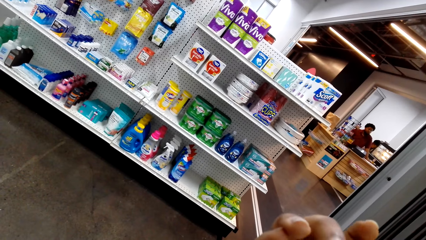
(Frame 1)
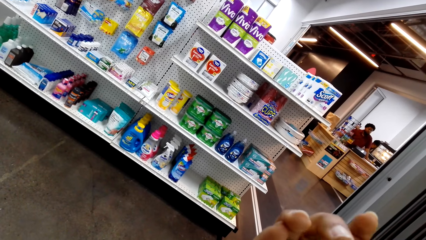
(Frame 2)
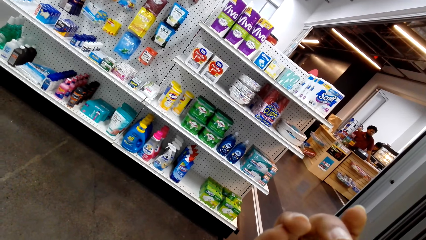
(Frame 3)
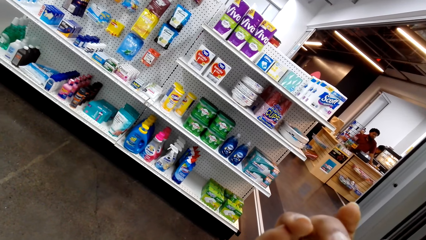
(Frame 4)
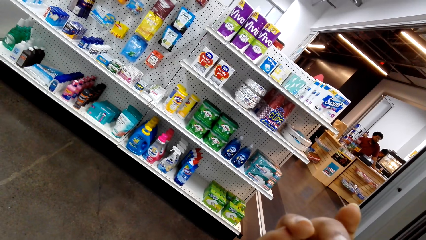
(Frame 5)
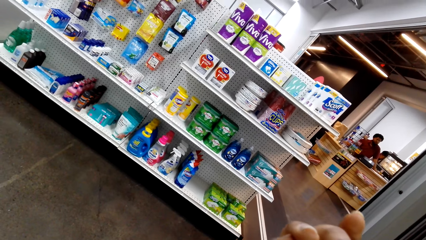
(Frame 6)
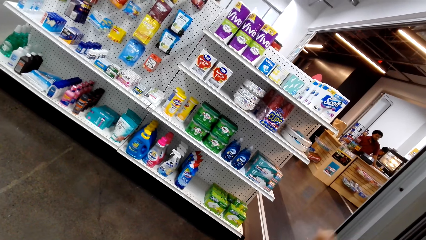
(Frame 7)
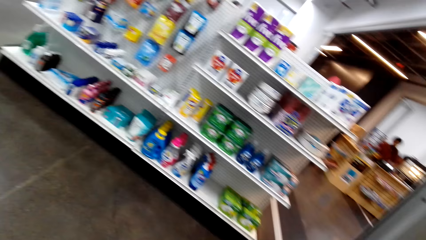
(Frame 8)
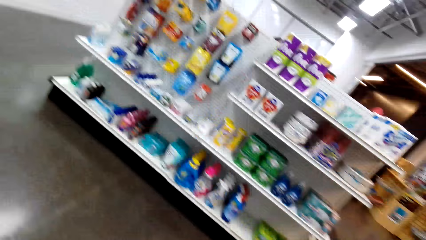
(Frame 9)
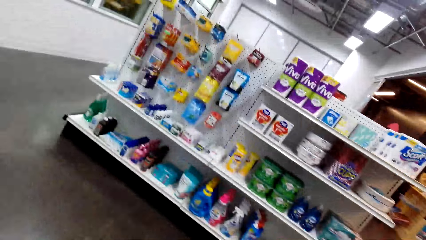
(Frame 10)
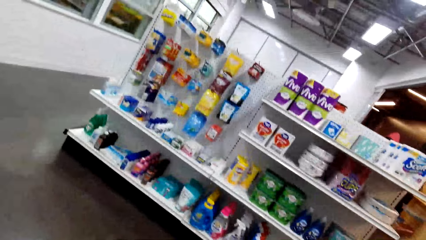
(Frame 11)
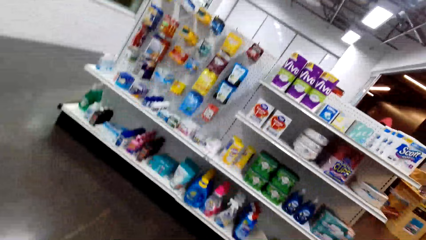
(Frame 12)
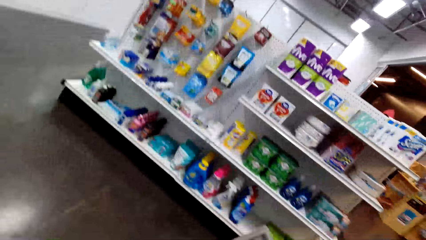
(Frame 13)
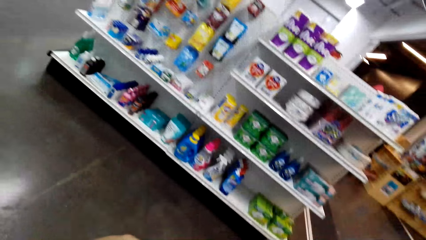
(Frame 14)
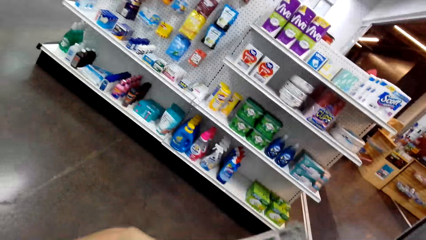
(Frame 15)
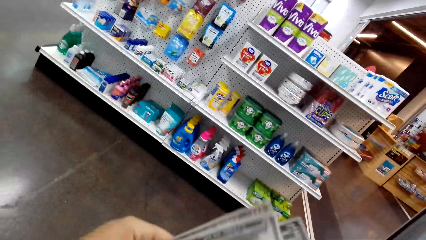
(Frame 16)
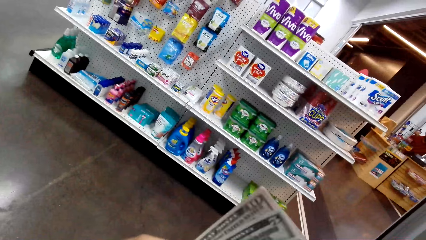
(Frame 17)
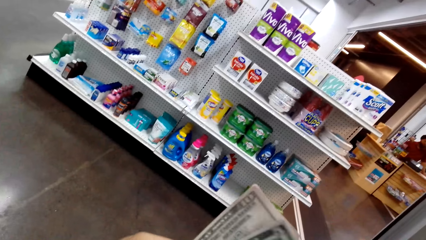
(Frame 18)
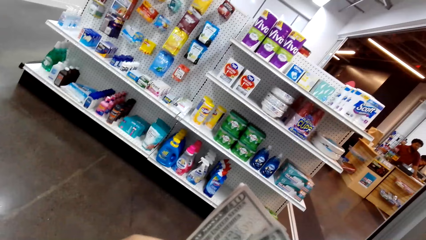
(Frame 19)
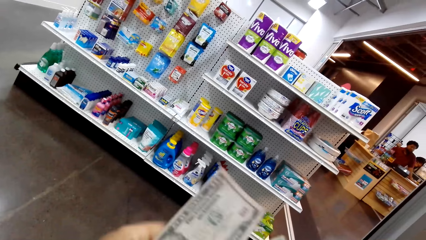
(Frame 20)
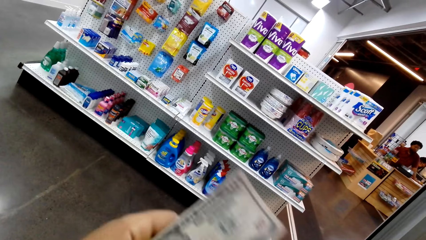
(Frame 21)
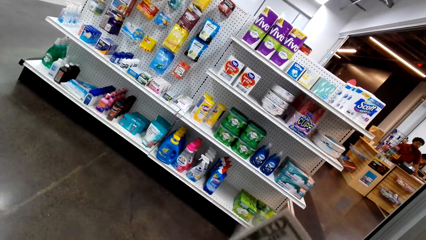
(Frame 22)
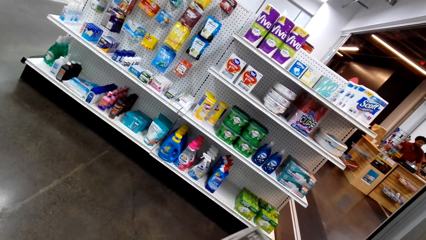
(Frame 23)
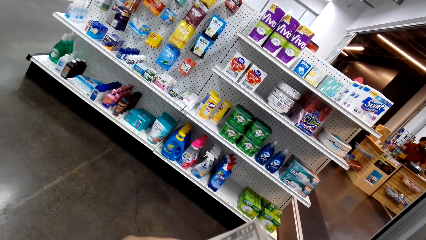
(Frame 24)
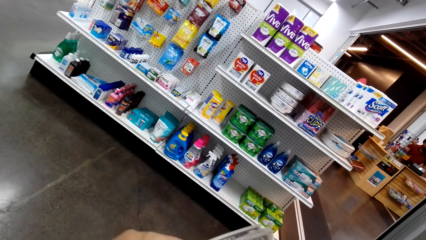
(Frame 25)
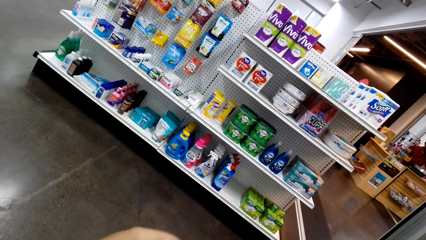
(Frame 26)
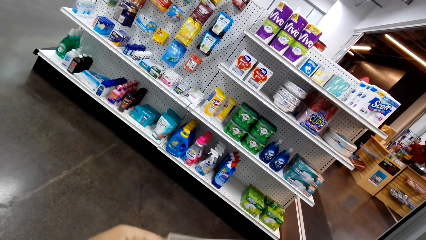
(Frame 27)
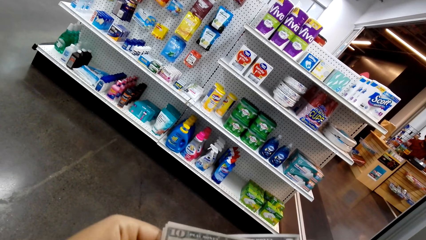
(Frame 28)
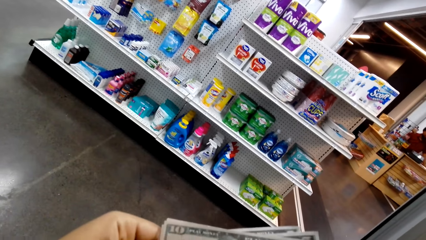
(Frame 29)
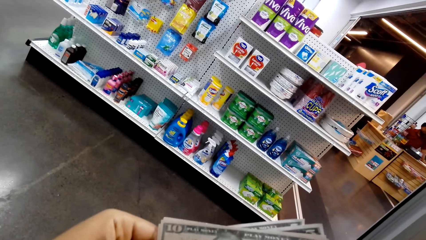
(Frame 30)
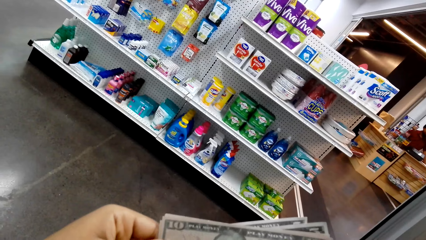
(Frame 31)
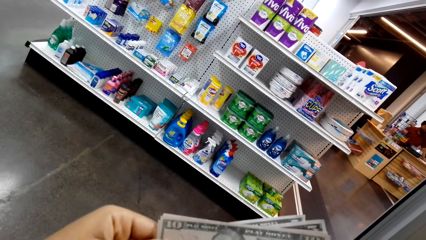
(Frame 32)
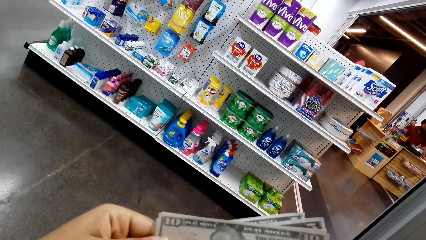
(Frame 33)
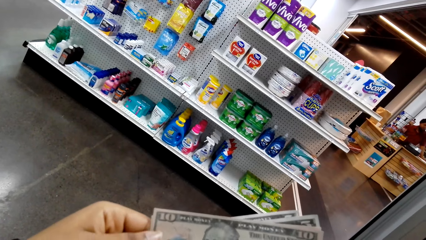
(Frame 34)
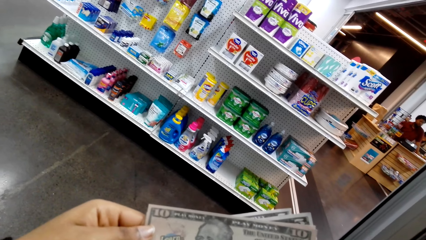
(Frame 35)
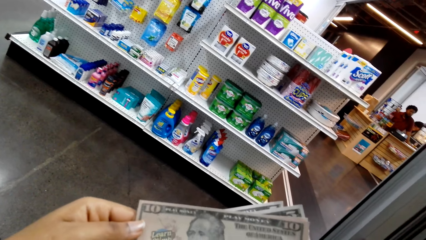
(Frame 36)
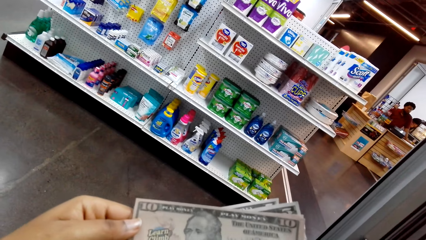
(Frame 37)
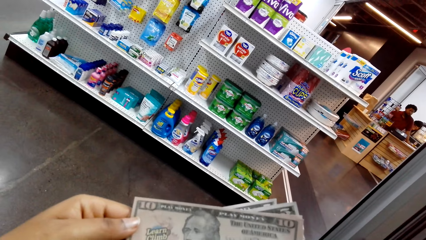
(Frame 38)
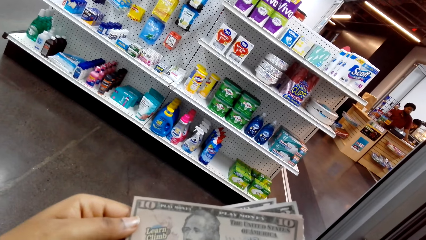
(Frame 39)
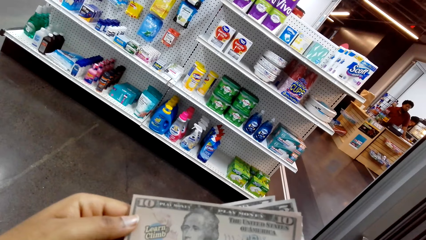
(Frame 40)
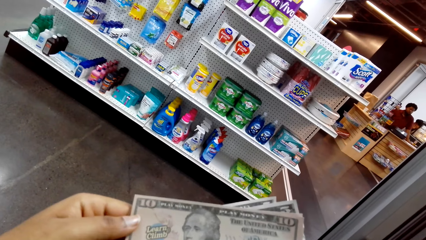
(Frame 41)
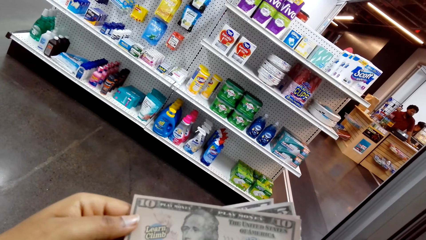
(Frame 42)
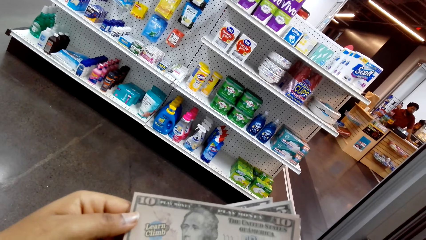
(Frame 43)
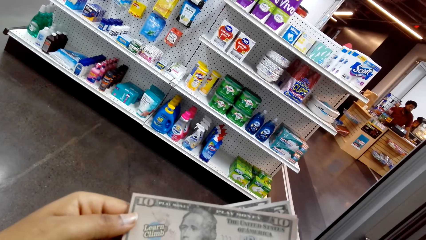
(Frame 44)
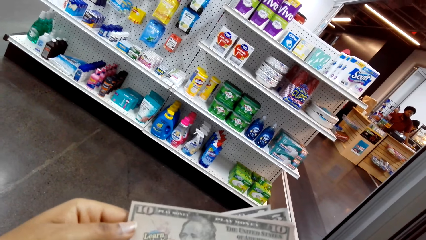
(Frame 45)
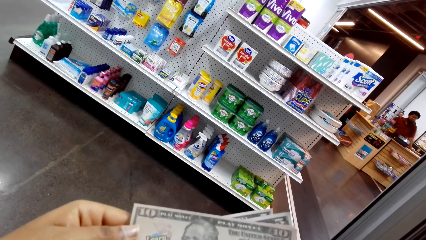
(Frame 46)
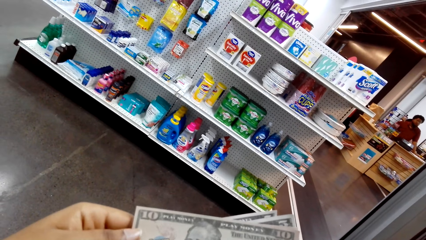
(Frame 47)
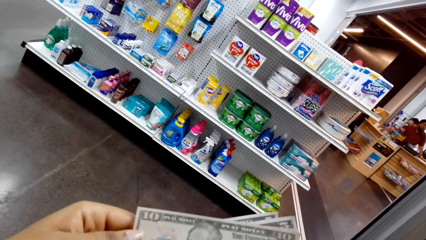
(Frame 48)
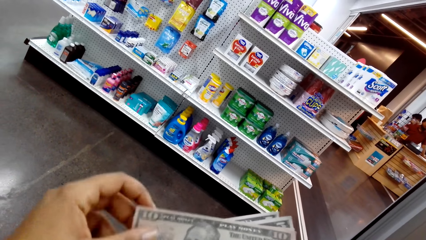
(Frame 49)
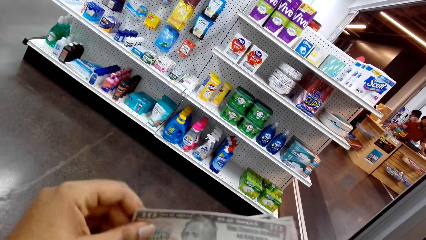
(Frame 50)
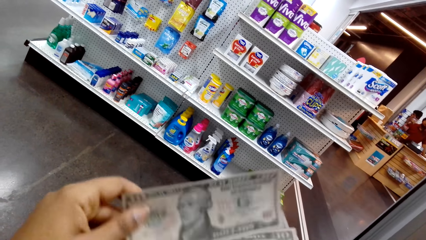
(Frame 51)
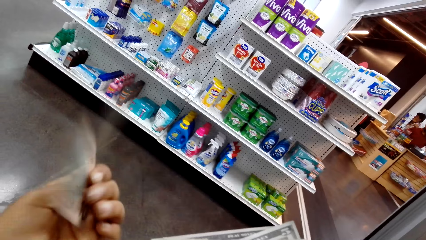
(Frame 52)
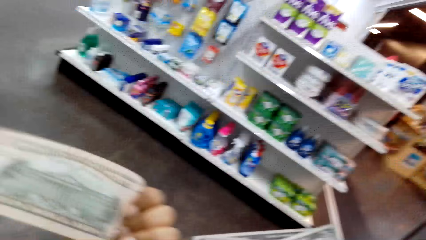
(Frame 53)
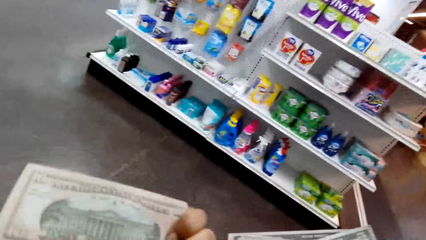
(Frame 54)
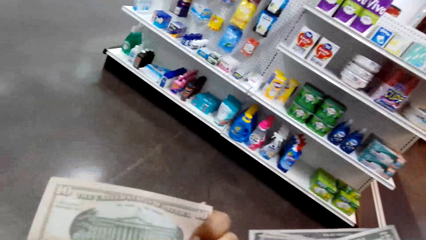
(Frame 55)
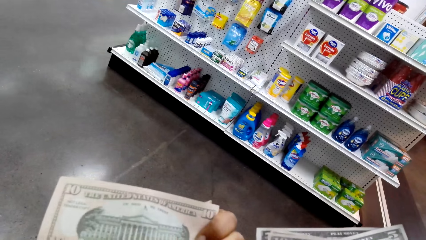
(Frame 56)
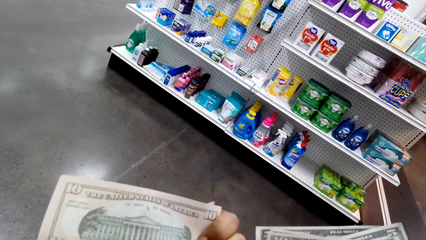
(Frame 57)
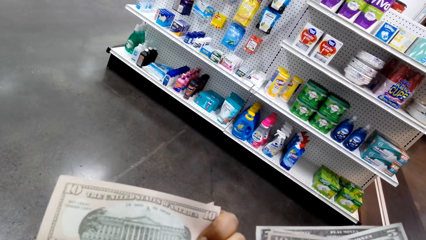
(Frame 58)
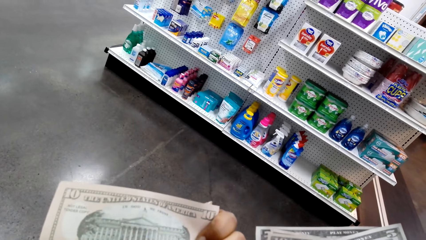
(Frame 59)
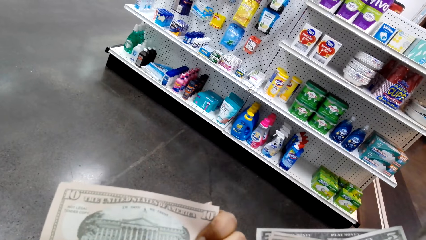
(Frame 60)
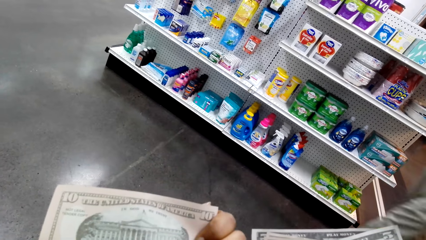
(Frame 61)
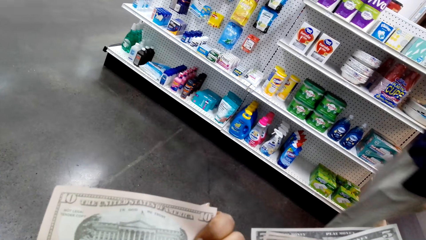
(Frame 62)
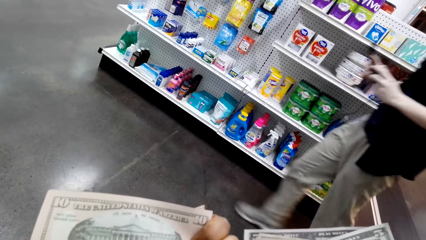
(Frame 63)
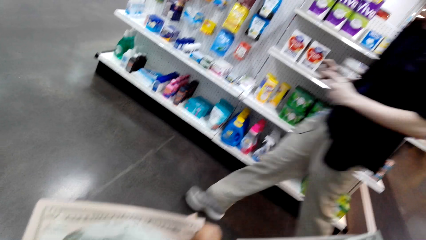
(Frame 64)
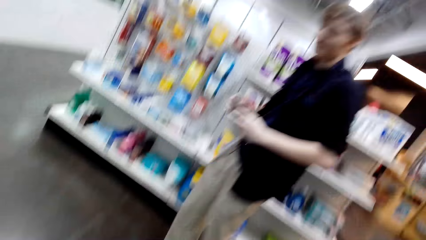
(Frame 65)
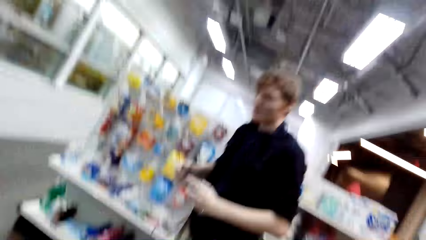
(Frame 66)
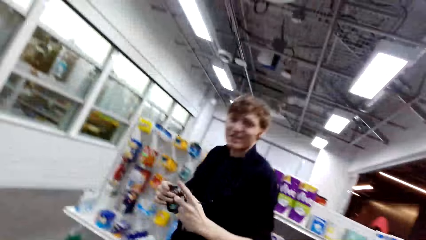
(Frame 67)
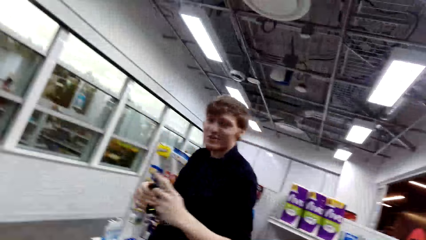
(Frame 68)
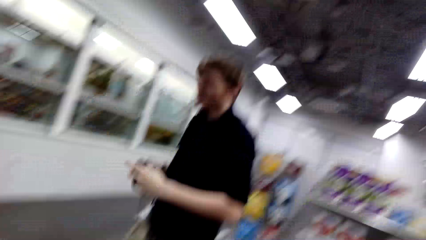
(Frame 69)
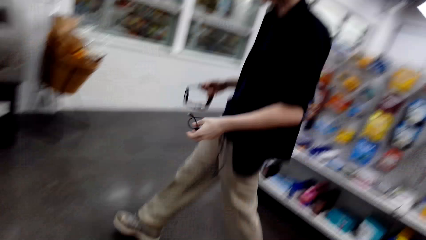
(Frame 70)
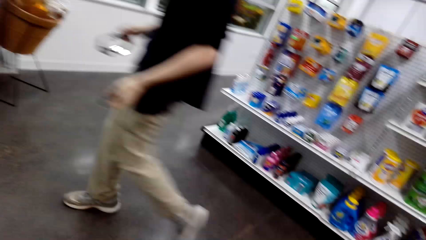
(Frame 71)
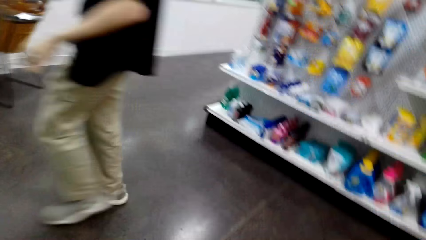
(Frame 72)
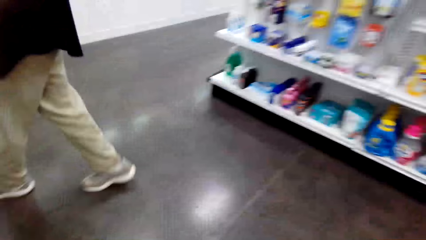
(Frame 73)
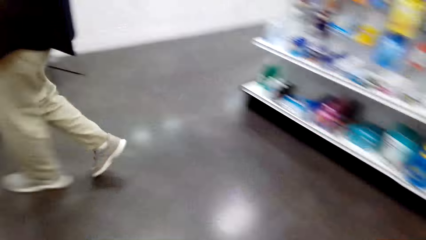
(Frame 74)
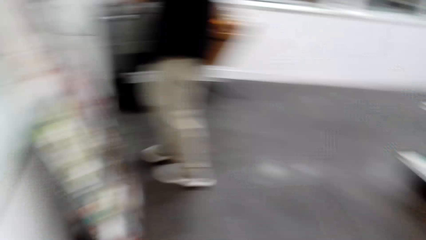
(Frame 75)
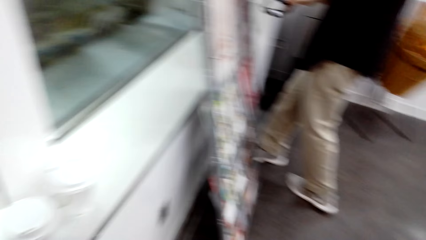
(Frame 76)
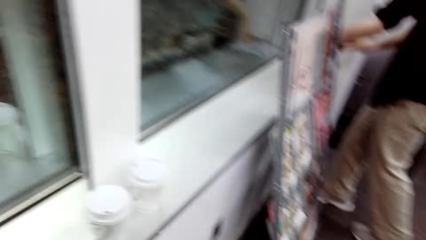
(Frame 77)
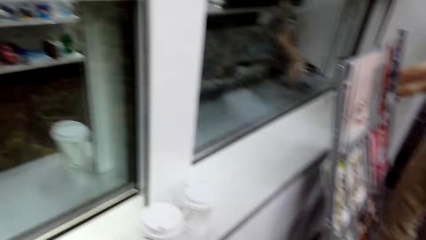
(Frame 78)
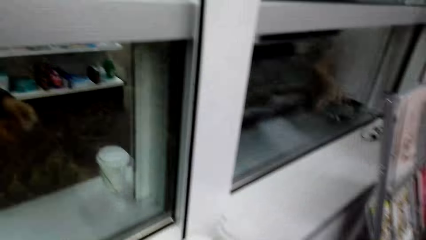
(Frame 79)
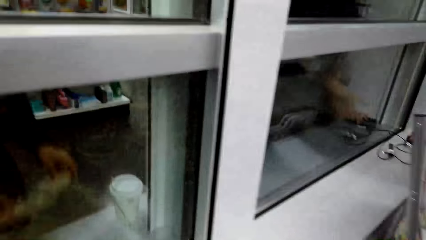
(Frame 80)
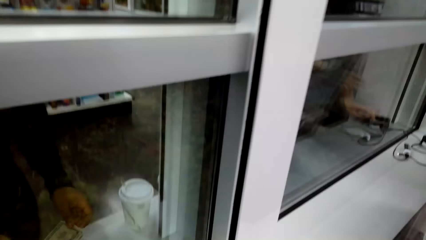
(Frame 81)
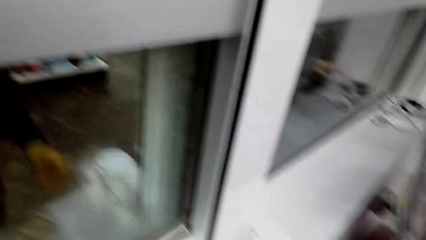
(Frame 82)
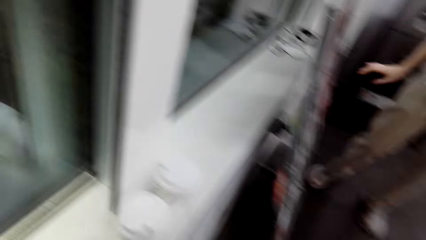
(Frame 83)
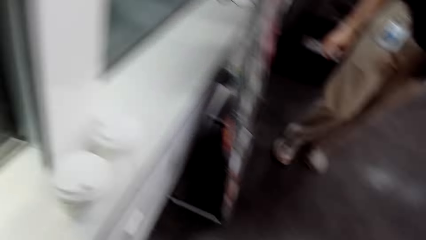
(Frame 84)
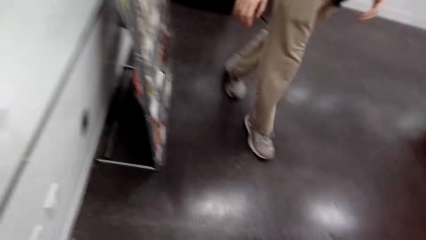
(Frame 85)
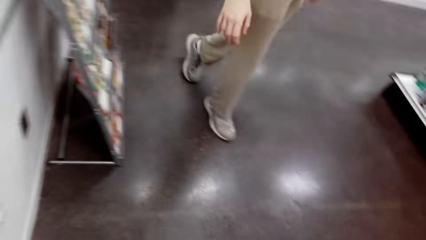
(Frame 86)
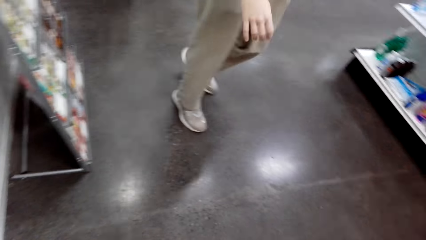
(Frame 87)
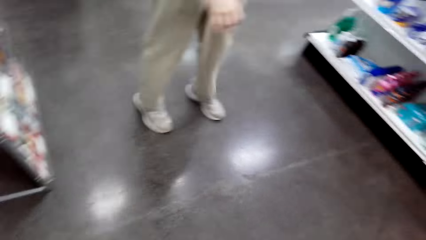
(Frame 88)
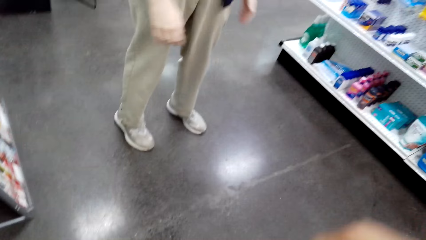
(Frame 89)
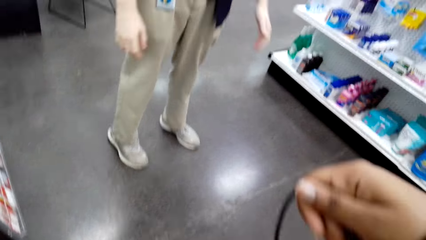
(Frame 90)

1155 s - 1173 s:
The camera wearer is looking at her fingers. She counts the money. She looks at the money. She turns the money with a hand. She looks at the money. She looks at a man. The man talks to the camera wearer. The camera wearer is talking to the man. The man puts something on the shelf. The camera wearer looks around. She looks at the man.
